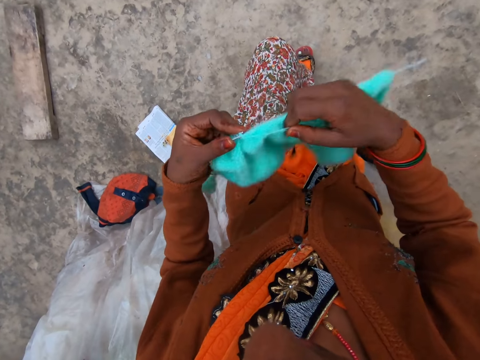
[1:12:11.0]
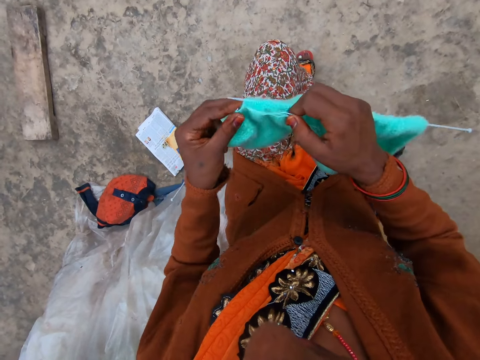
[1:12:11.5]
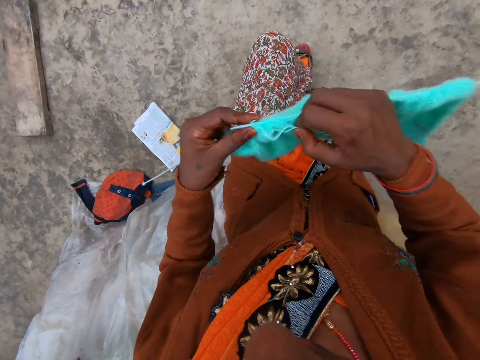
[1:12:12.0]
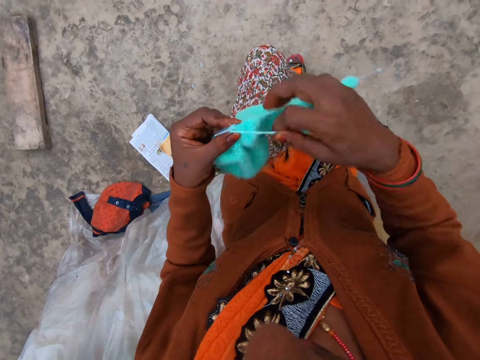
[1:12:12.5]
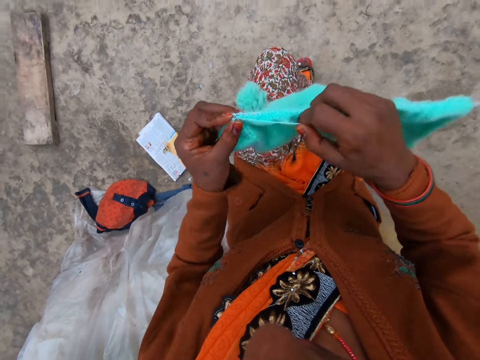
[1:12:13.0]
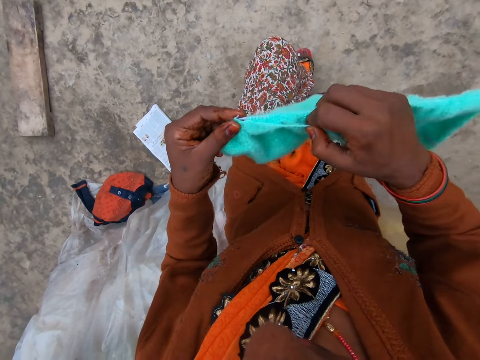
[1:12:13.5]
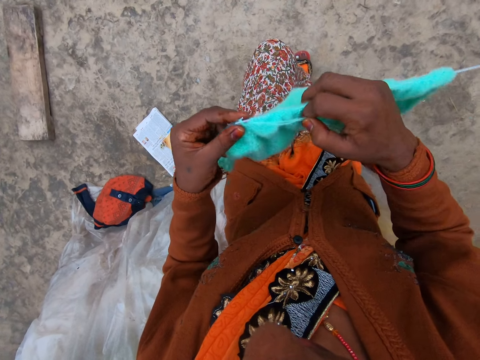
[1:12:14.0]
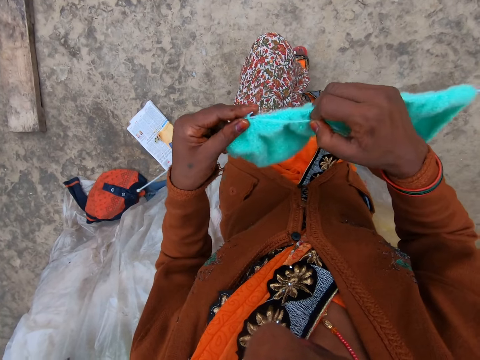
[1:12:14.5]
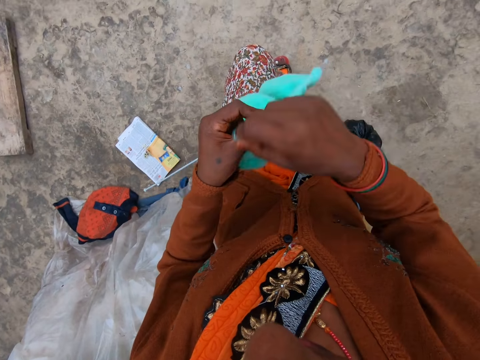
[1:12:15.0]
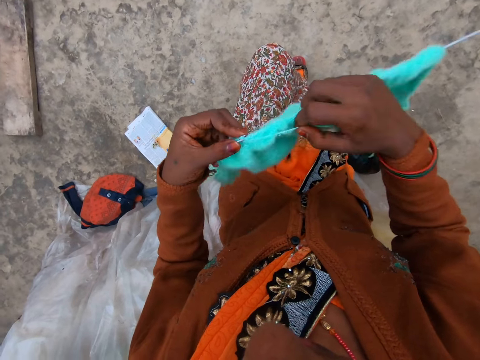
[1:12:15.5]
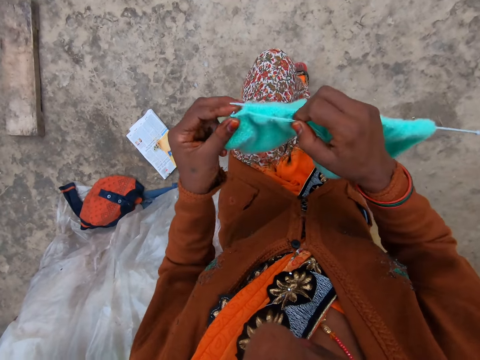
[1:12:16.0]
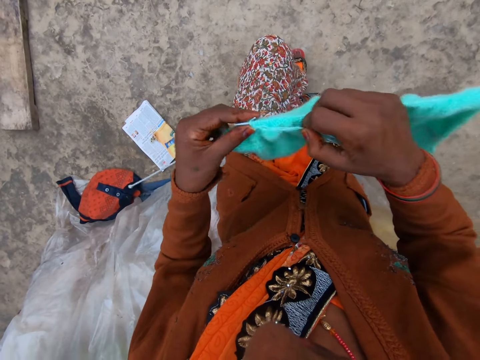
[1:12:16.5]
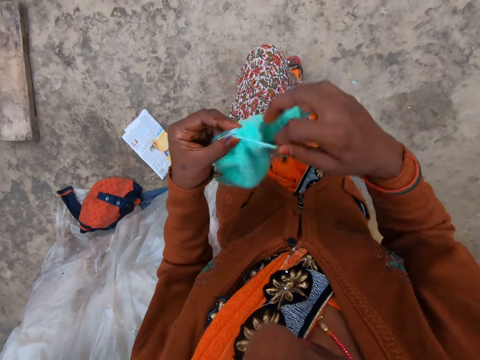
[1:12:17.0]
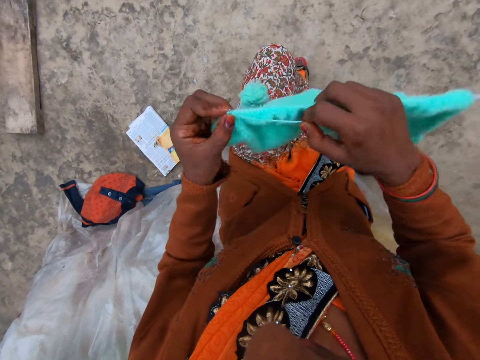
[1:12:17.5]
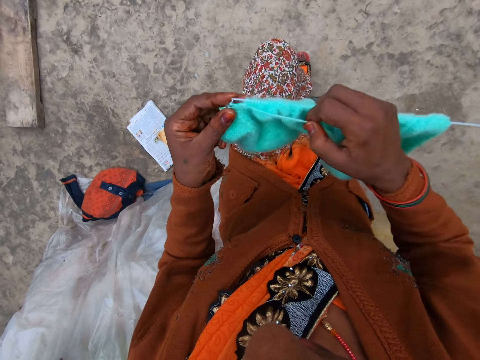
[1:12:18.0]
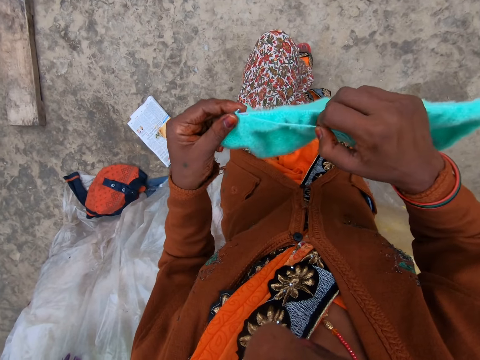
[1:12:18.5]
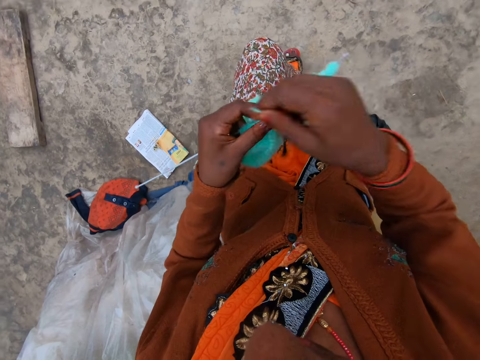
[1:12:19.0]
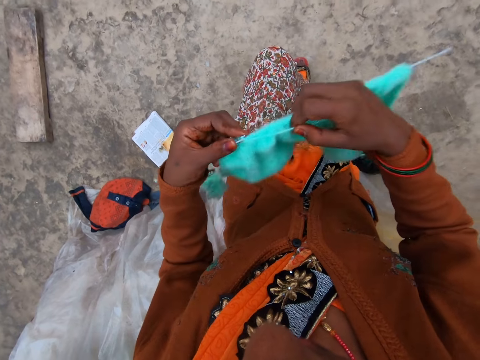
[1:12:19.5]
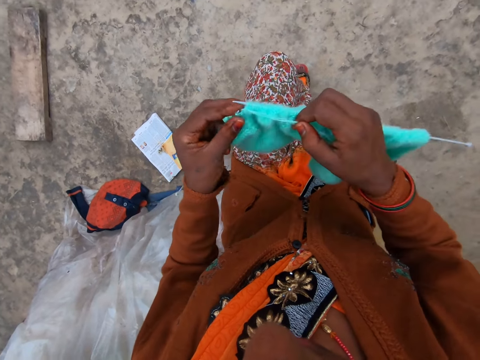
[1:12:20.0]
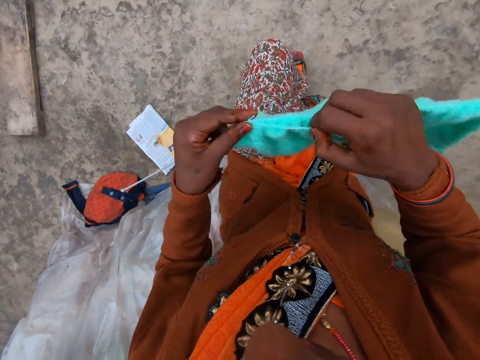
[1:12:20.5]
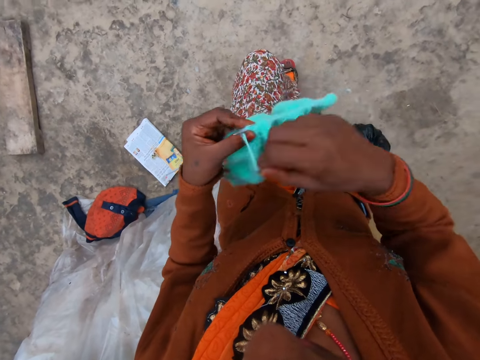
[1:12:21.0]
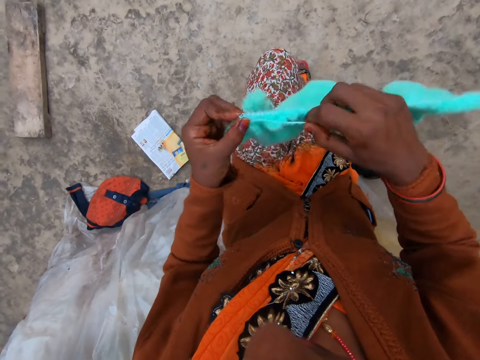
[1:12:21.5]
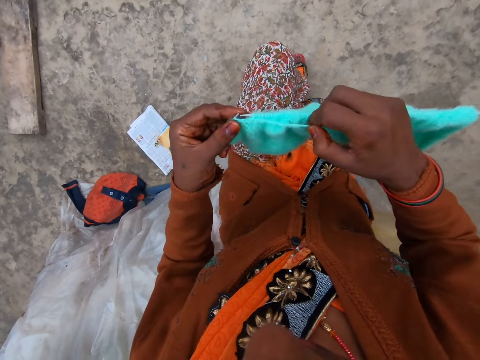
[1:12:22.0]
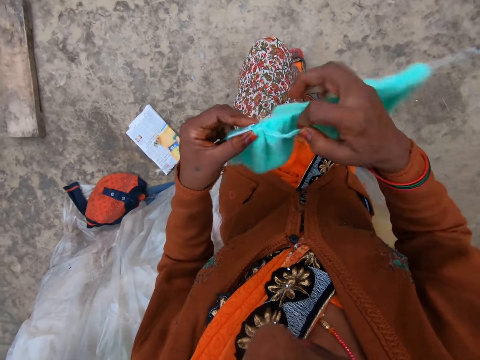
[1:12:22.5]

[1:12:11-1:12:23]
The camera wearer coils a knitting thread on a knitting needle. They knit a piece of fabric with the knitting needle. They coil the knitting thread on the knitting needle. They knit the piece of fabric with the knitting needle. They coil the knitting thread on the knitting needle. They knit the piece of fabric with the knitting needle. They coil the knitting thread on the knitting needle. They knit the piece of fabric with the knitting needle. They coil the knitting thread on the knitting needle. They knit the piece of fabric with the knitting needle. They coil the knitting thread on the knitting needle. They knit the piece of fabric with the knitting needle.

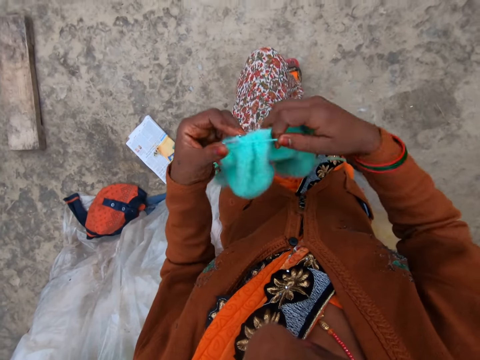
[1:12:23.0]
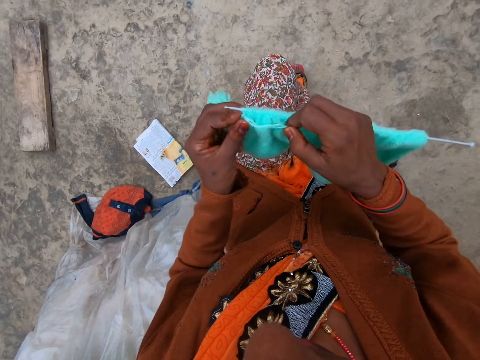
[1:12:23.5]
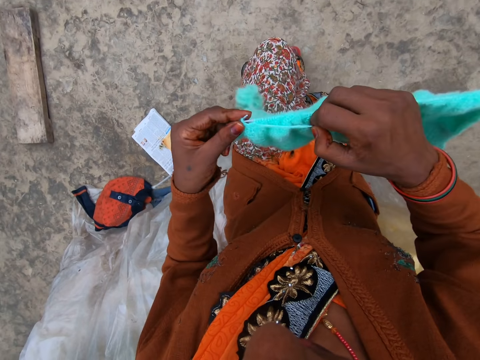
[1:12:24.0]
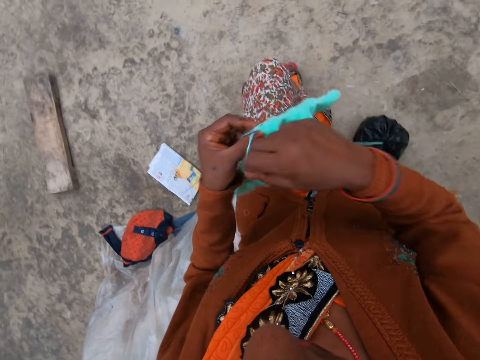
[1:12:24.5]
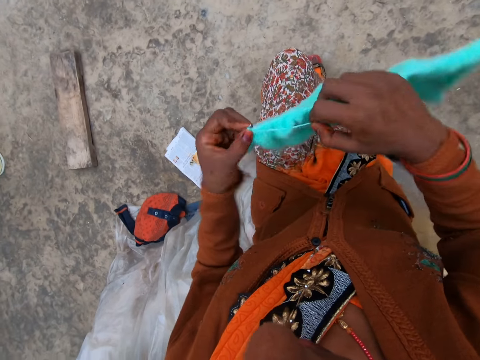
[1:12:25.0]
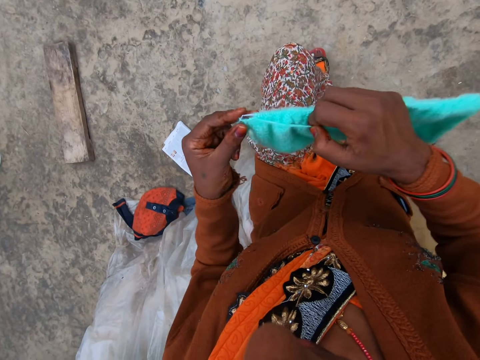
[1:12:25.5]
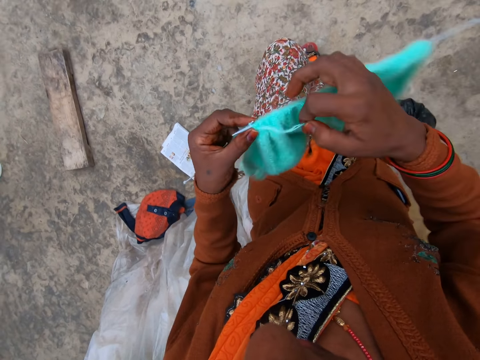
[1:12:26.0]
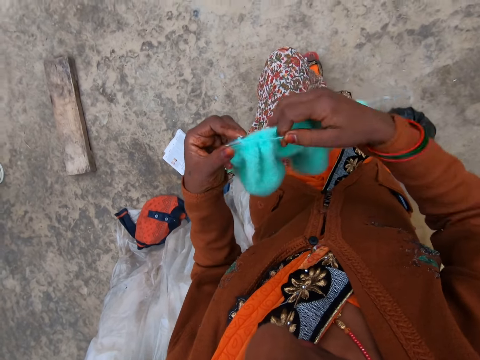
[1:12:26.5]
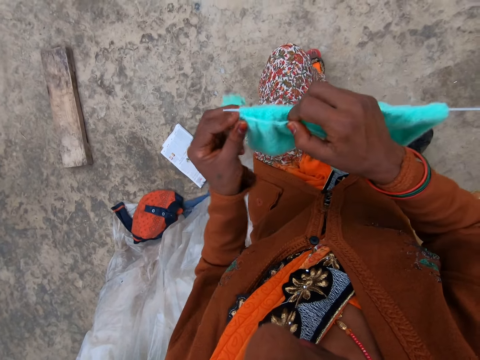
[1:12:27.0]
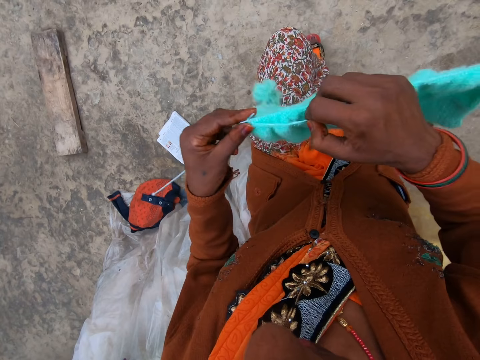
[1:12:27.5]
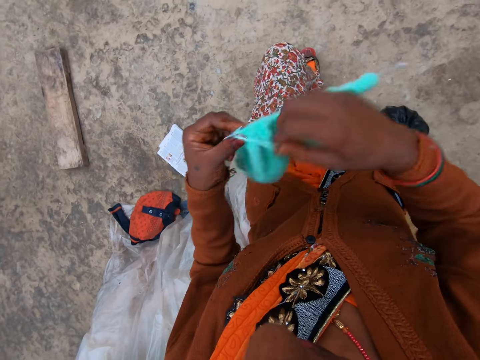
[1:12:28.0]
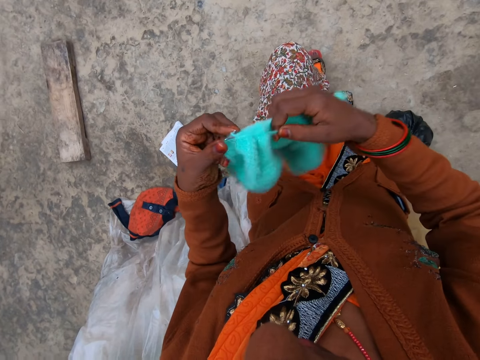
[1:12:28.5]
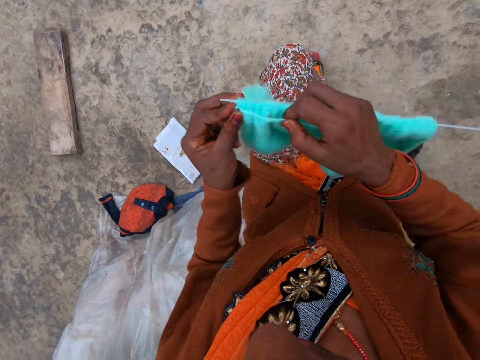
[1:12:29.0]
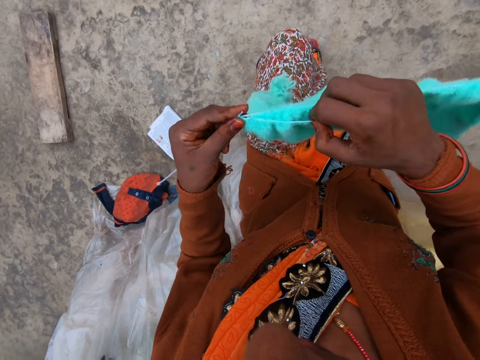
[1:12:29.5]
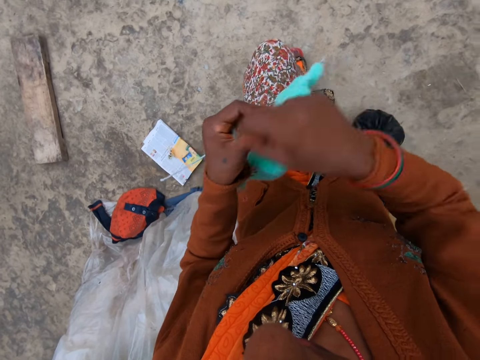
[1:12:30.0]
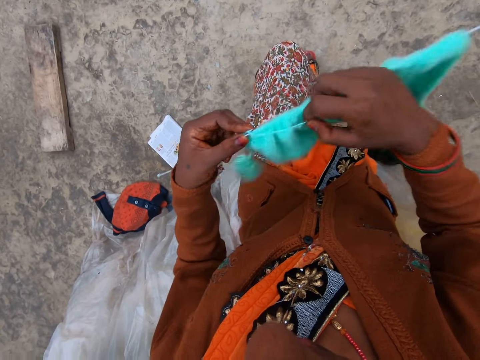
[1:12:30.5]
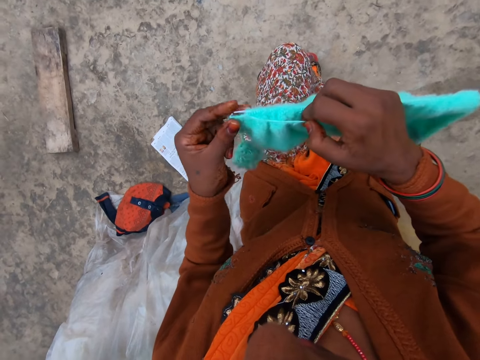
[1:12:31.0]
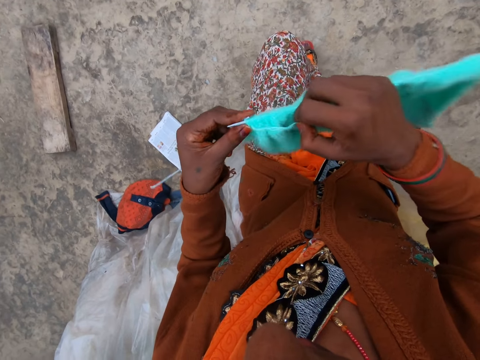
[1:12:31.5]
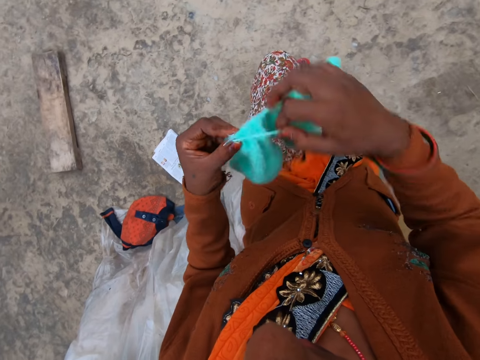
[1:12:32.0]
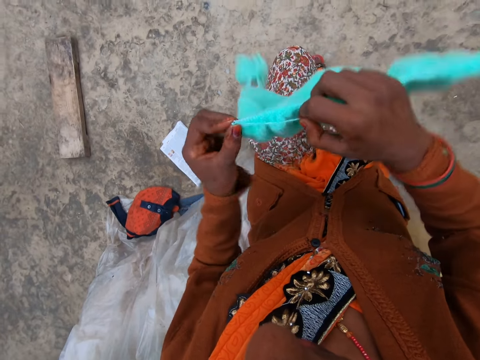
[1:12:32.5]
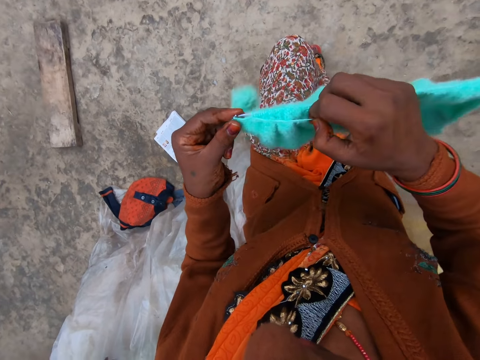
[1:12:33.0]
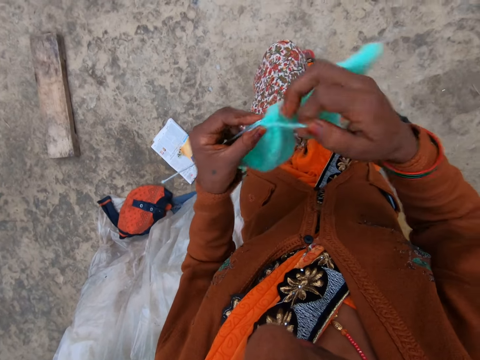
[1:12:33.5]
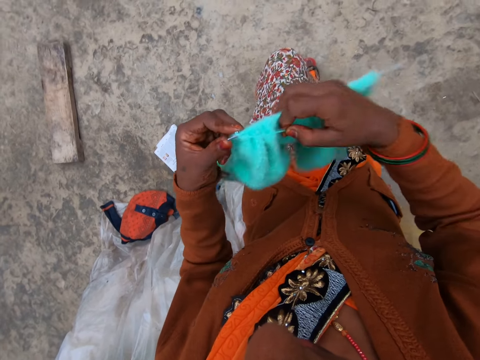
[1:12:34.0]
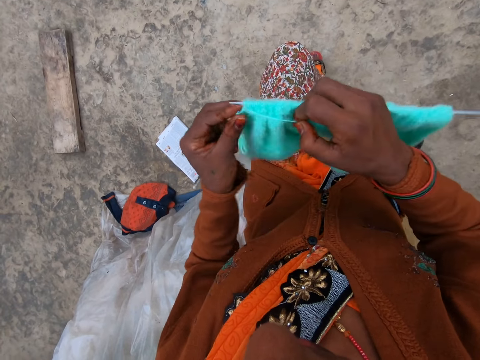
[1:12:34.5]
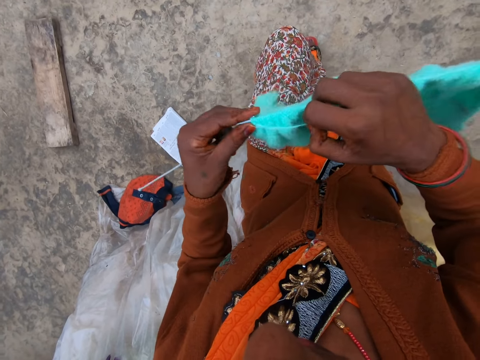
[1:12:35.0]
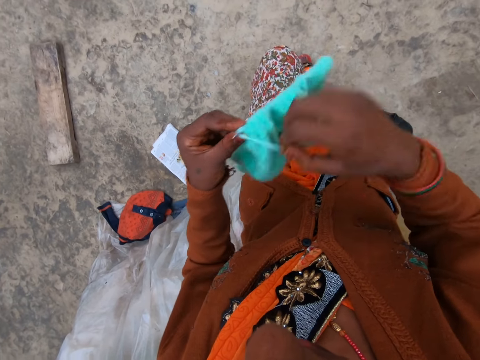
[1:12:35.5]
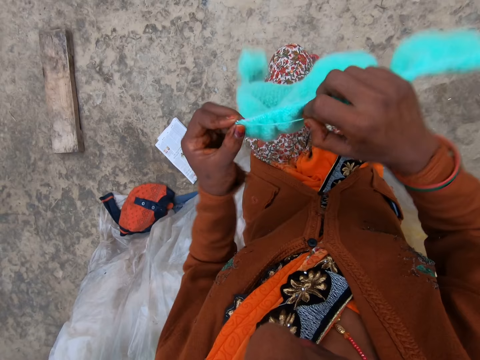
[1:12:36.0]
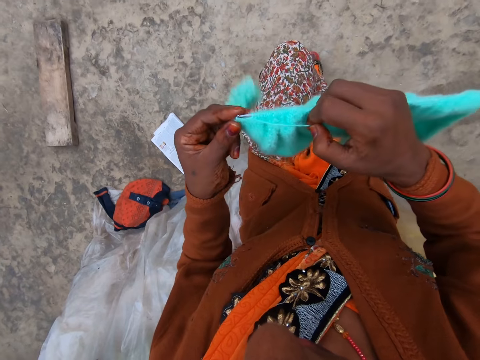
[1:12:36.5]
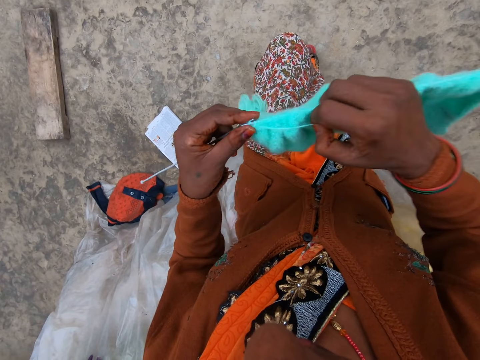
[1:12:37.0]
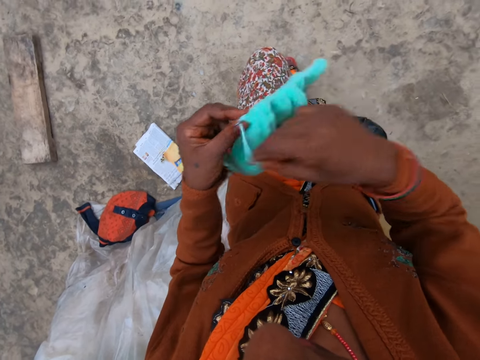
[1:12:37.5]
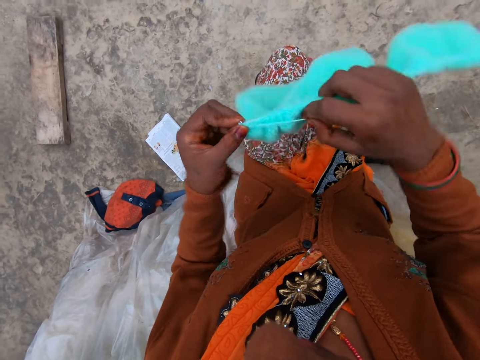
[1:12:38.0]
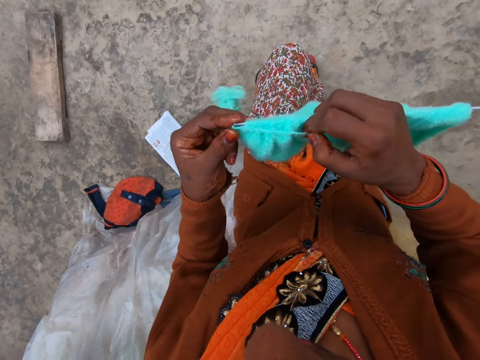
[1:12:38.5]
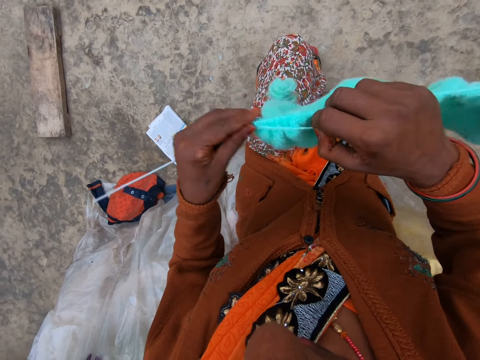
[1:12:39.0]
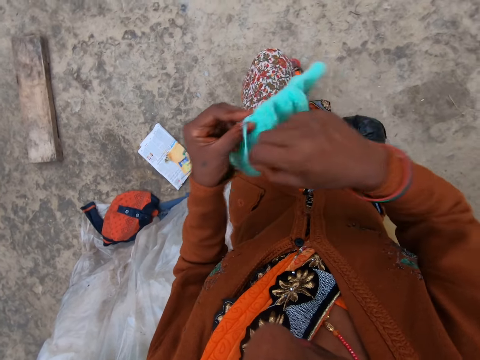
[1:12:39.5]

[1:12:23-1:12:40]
The camera wearer coils a knitting thread on a knitting needle. They knit a piece of fabric with the knitting needle. They coil the knitting thread on the knitting needle. They knit the piece of fabric with the knitting needle. They coil the knitting thread on the knitting needle. They knit the piece of fabric with the knitting needle. They coil the knitting thread on the knitting needle. They knit the piece of fabric with the knitting needle. They coil the knitting thread on the knitting needle. They knit the piece of fabric with the knitting needle. They coil the knitting thread on the knitting needle. They knit the piece of fabric with the knitting needle. They coil the knitting thread on the knitting needle. They knit the piece of fabric with the knitting needle. They coil the knitting thread on the knitting needle. They knit the piece of fabric with the knitting needle. They coil the knitting thread on the knitting needle. They knit the piece of fabric with the knitting needle. They coil the knitting thread on the knitting needle.
